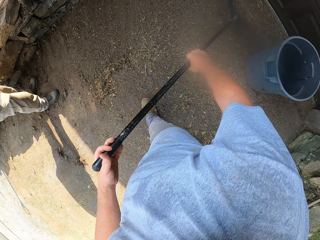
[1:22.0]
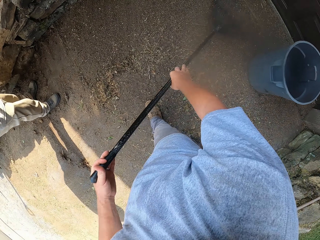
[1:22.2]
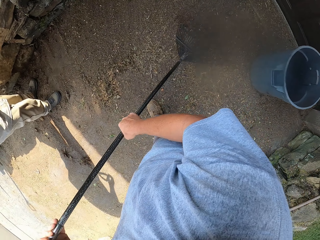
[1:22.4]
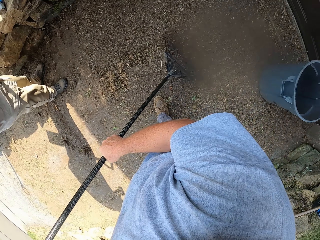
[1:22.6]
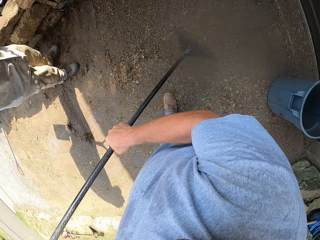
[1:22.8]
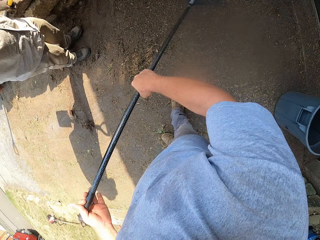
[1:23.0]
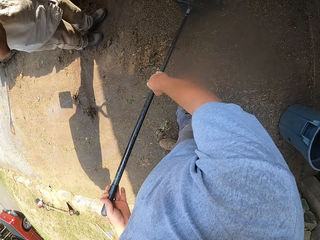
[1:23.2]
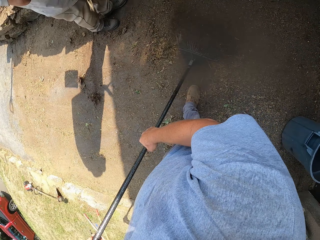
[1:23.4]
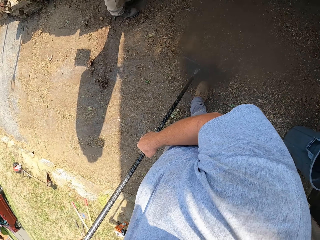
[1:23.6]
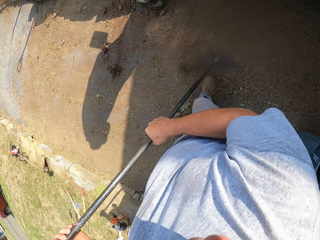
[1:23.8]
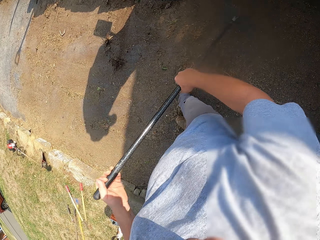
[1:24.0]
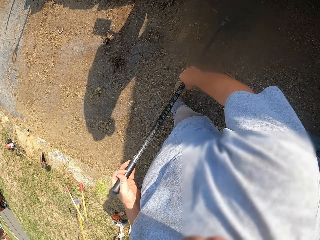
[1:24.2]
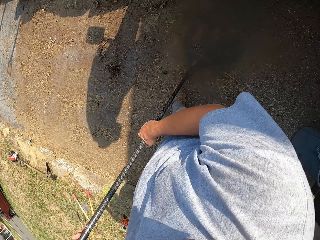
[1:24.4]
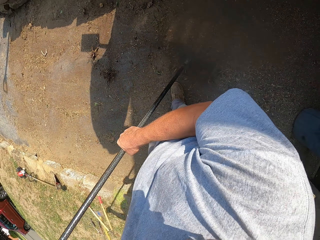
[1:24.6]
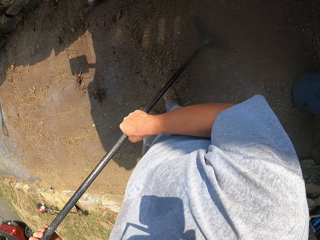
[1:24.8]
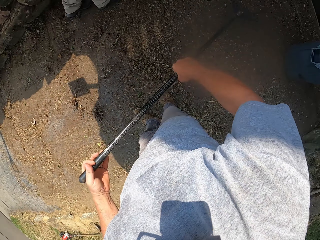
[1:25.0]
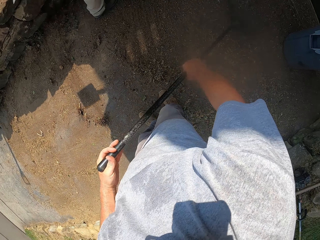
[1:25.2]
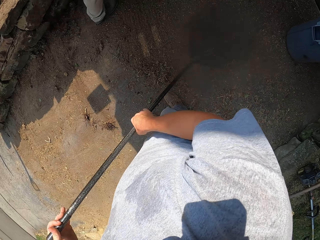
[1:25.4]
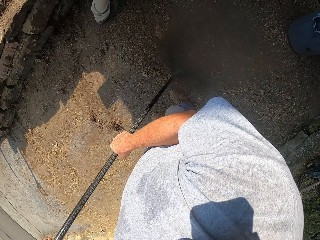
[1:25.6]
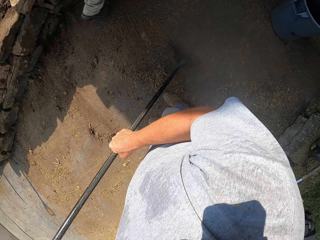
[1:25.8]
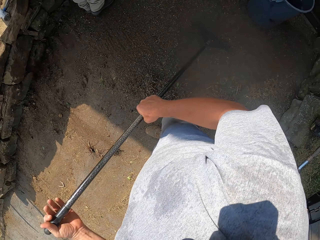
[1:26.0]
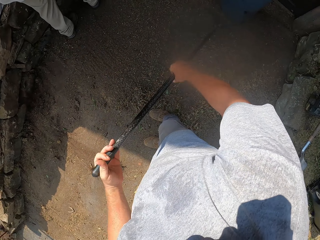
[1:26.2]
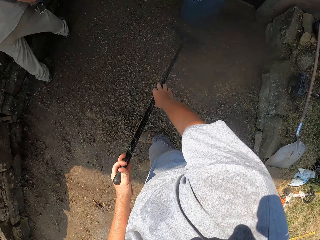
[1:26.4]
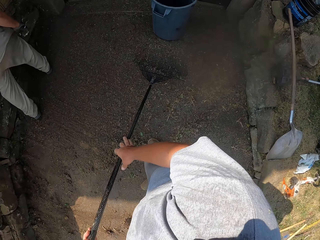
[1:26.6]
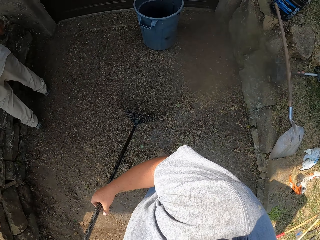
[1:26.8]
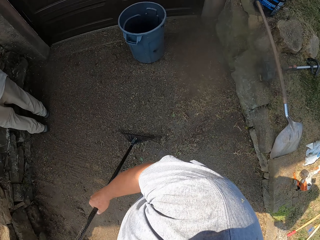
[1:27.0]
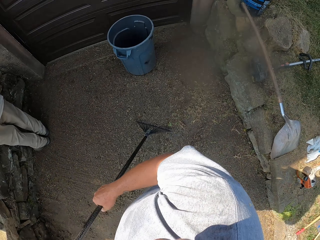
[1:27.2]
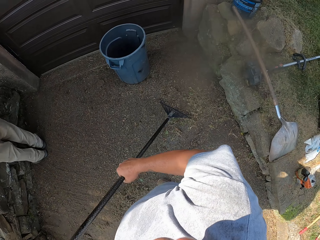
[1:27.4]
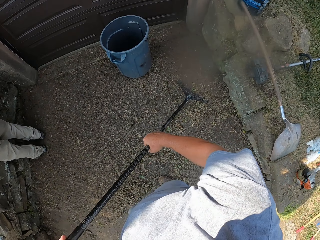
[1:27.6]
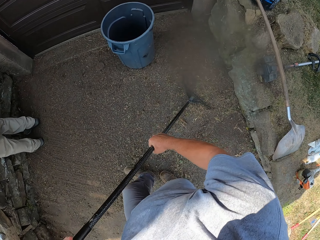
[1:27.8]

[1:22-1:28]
The camera wearer sweeps the compound with a rake.

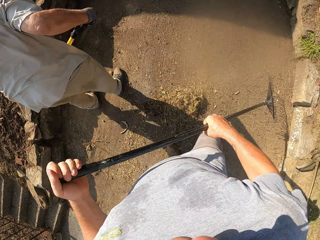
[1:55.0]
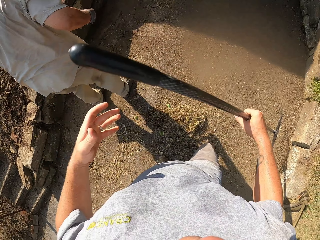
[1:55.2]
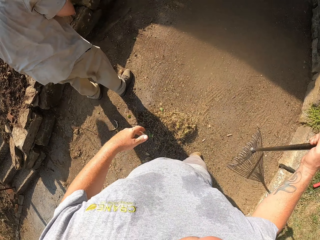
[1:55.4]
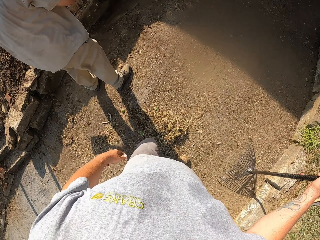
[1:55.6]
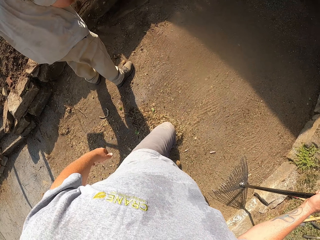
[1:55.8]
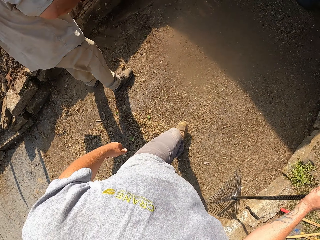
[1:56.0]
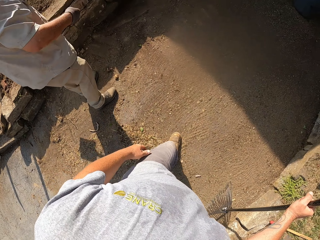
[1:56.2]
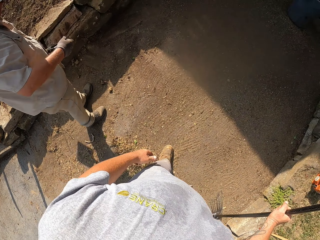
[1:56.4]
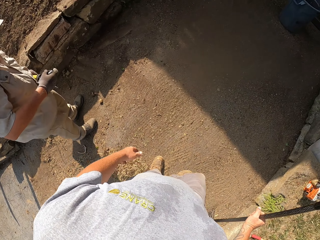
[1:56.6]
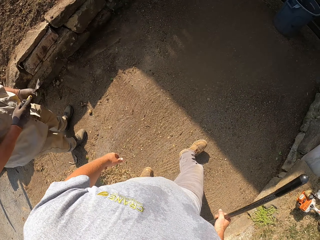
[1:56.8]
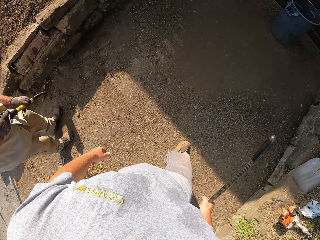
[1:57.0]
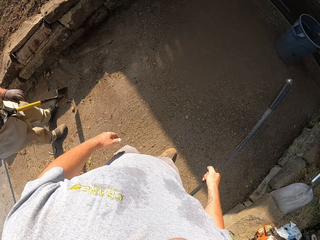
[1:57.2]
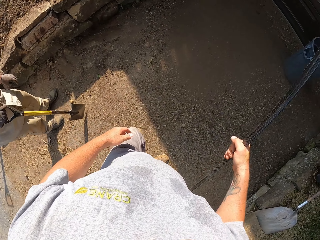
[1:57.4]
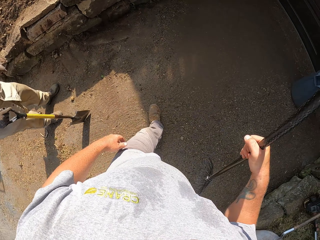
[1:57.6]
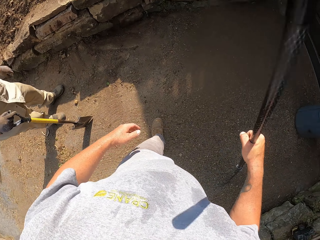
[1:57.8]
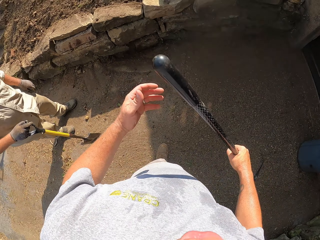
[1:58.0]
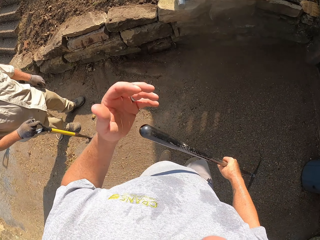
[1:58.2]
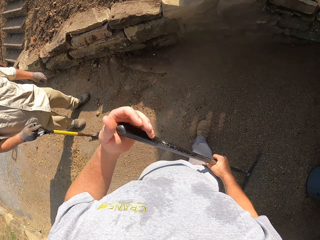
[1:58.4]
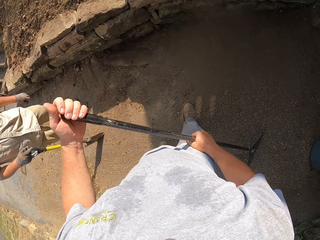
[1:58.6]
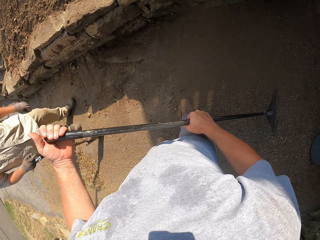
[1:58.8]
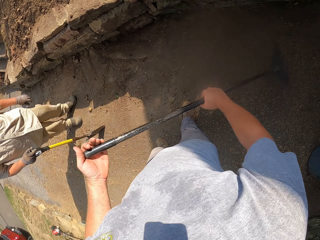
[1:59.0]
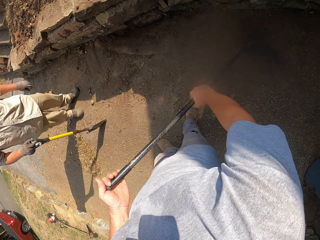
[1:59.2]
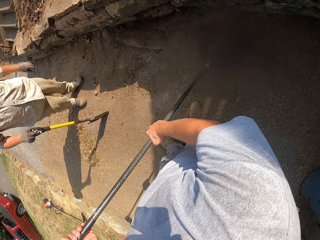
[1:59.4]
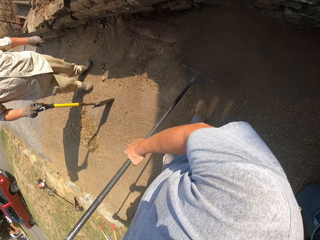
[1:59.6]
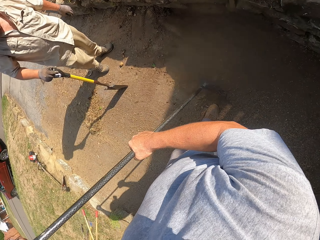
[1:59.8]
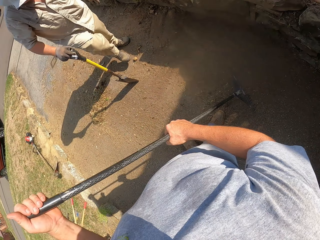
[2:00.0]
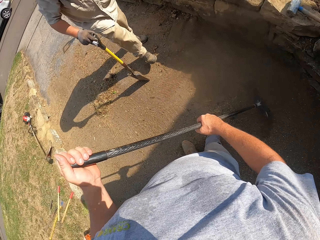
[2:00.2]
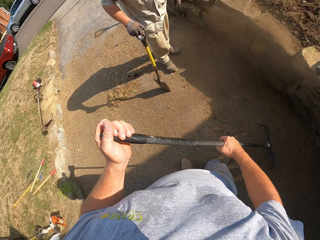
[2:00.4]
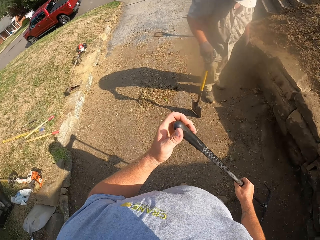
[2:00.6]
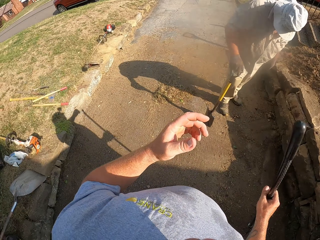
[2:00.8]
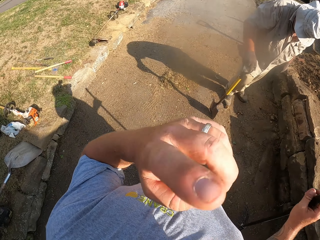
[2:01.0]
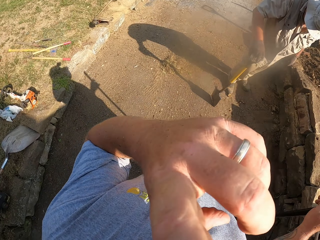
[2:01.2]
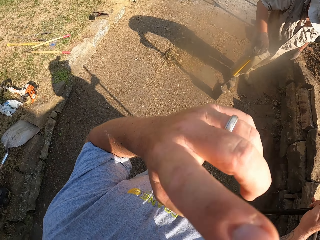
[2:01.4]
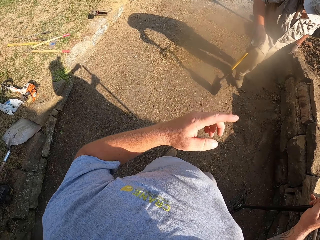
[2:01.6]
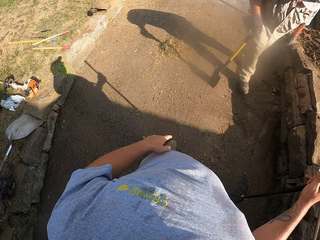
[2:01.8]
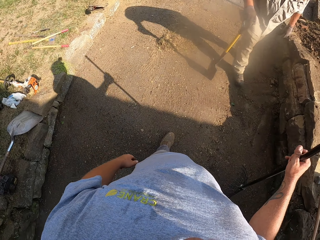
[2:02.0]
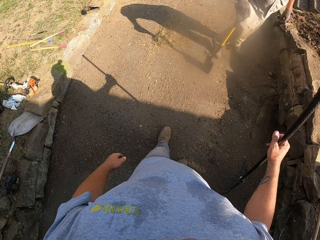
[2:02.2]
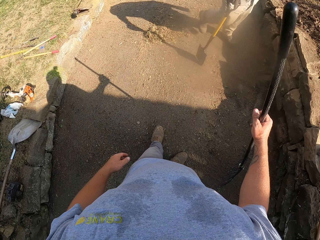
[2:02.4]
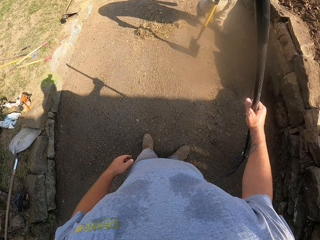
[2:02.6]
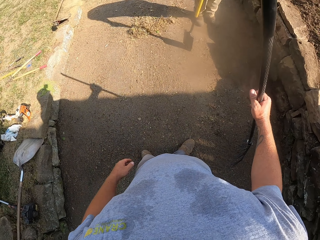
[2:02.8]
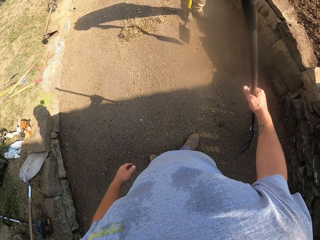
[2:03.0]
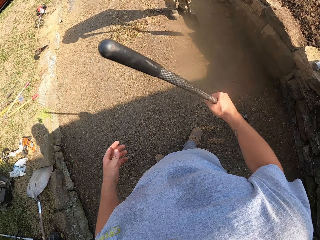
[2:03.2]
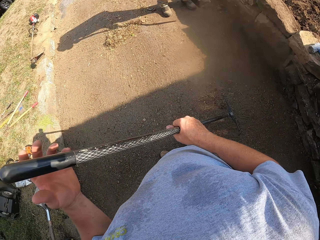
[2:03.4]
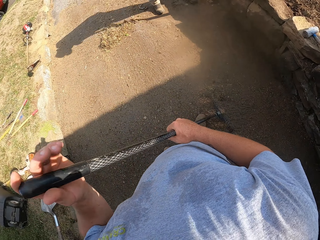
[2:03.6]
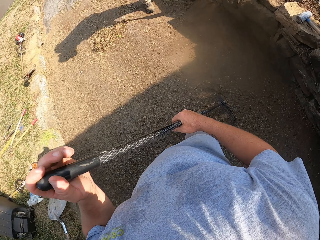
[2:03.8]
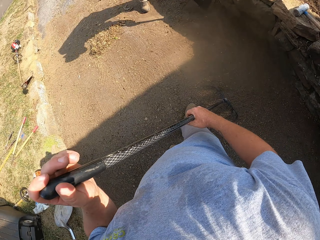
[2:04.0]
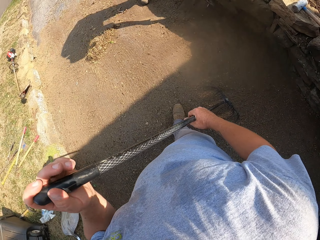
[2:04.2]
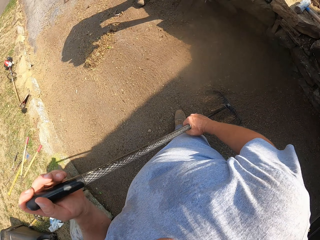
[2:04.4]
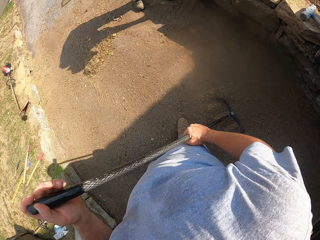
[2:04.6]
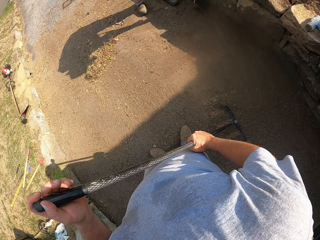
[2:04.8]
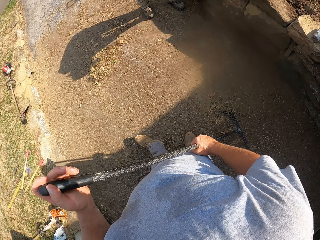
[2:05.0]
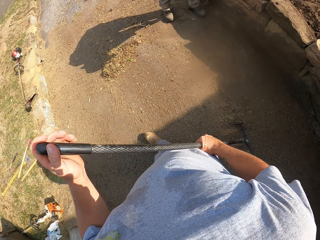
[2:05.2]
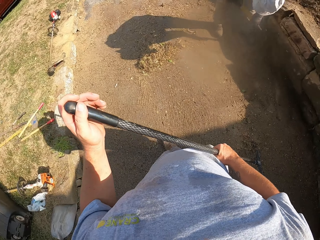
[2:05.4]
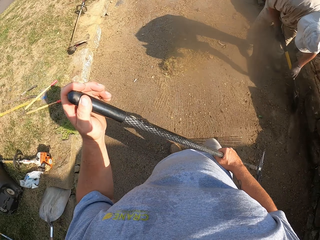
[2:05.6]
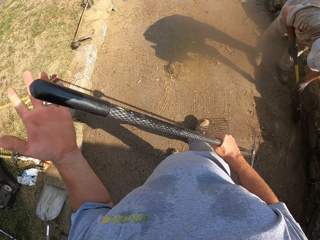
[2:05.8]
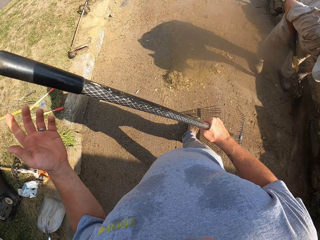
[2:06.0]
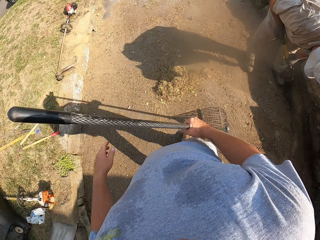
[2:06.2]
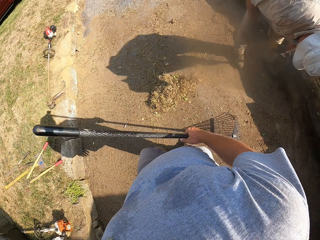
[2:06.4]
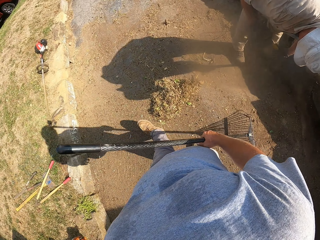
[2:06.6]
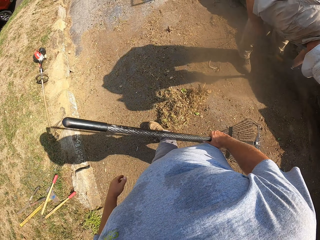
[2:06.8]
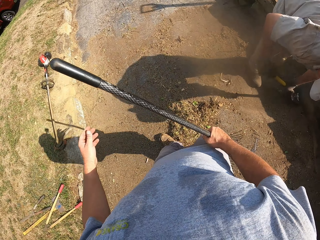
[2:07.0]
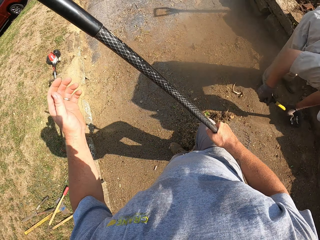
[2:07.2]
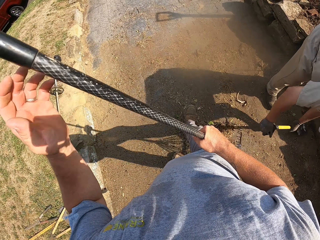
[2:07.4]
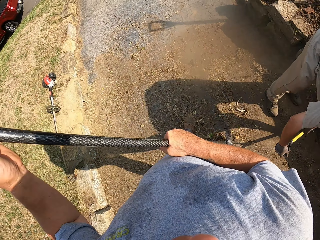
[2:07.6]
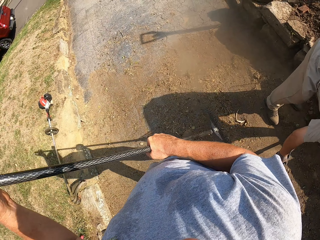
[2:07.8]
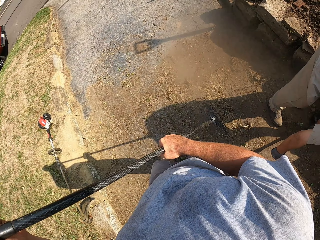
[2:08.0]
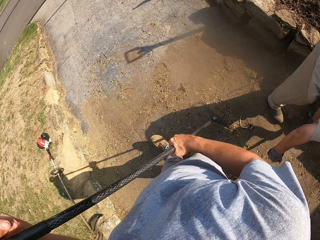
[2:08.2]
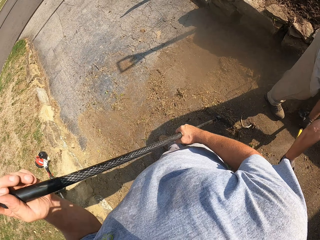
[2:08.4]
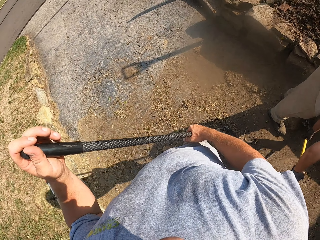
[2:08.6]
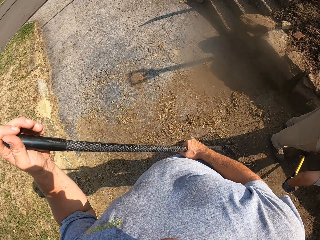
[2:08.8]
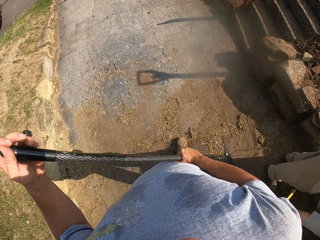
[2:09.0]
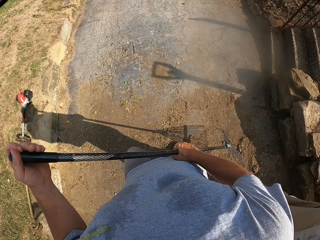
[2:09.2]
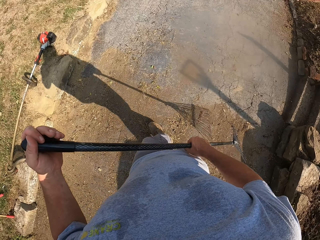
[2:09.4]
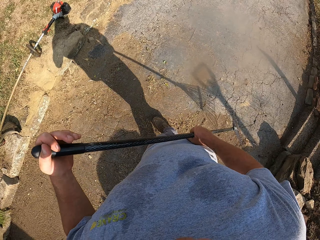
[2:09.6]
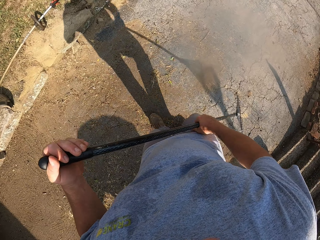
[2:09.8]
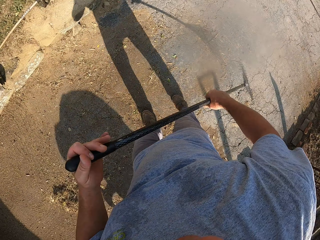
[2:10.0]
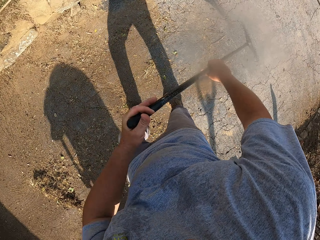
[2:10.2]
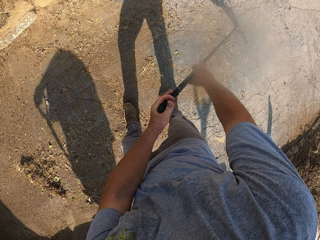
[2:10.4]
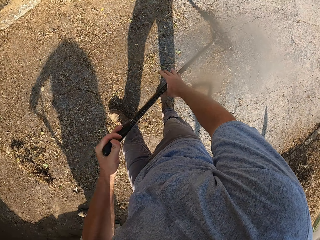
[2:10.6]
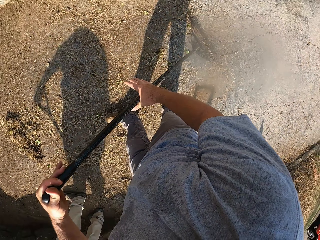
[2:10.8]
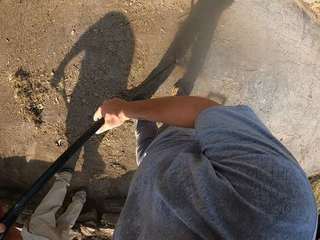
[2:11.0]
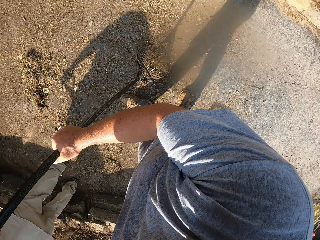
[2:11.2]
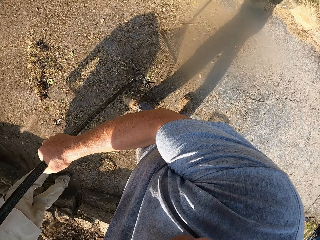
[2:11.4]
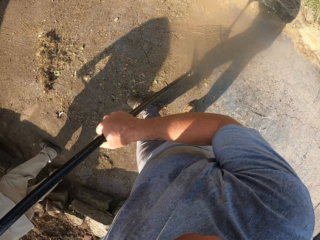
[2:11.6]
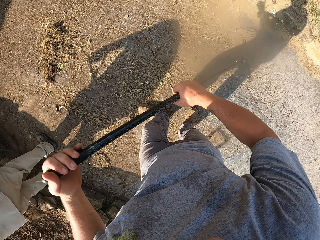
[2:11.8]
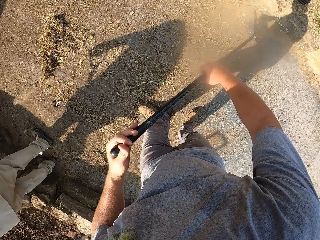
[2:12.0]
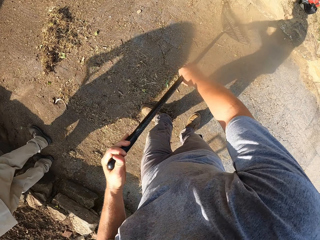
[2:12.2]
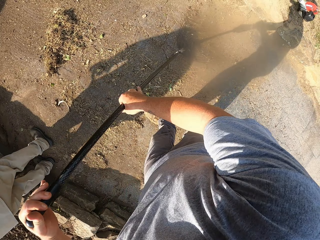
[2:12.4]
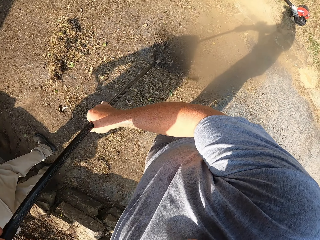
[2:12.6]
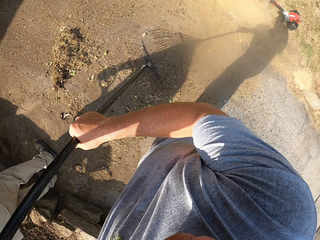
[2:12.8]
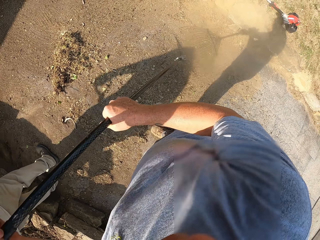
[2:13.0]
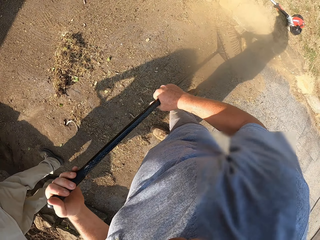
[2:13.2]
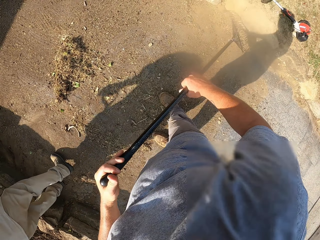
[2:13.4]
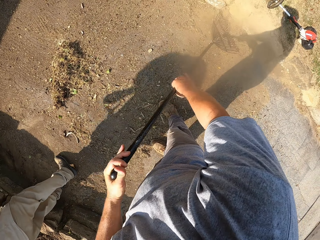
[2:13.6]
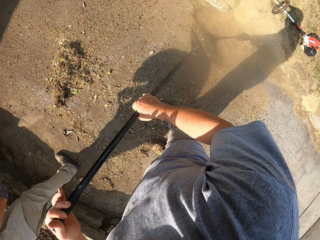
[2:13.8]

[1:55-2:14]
The camera wearer stands and walks around. They walk back. They sweep the compound with a rake. He touches the face. He raises his hand. He looks around. He holds the rake with both hands. He walks around. He hits the ground with the rake's hand. He walks on the footpath. He sweeps the compound with the rake.
